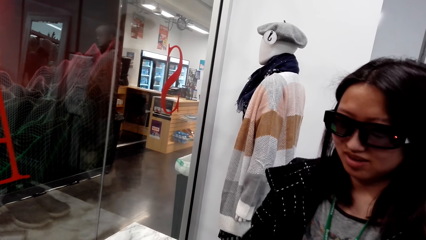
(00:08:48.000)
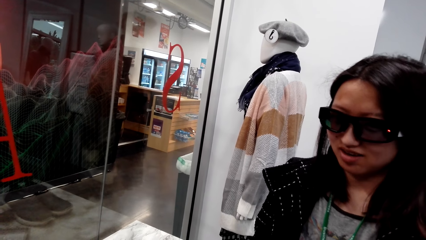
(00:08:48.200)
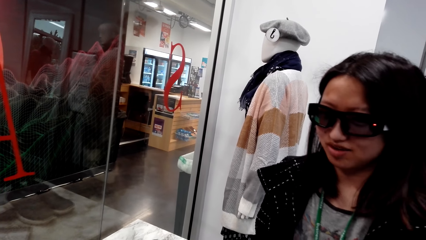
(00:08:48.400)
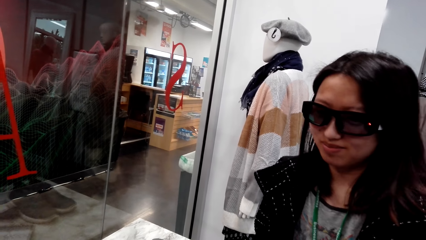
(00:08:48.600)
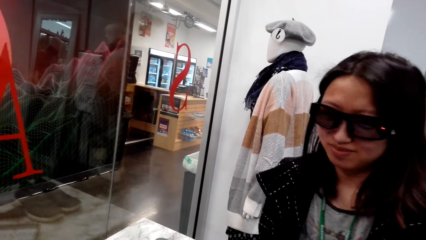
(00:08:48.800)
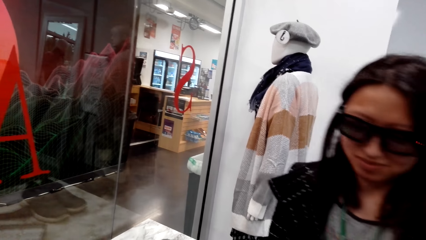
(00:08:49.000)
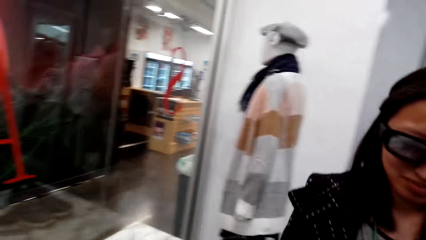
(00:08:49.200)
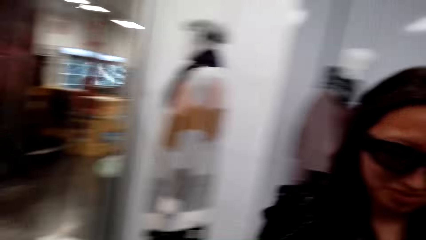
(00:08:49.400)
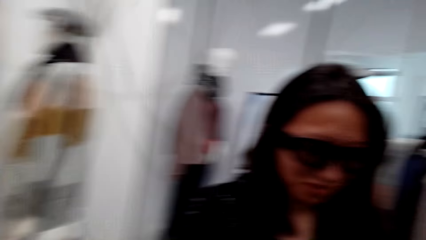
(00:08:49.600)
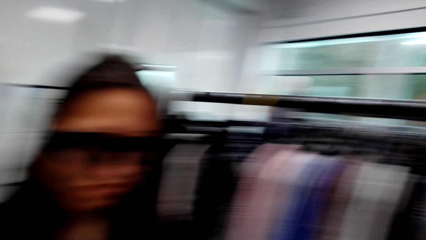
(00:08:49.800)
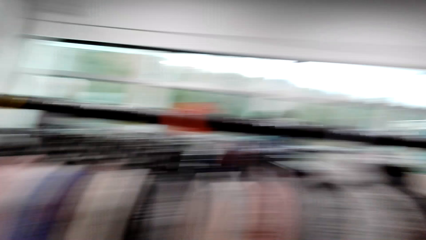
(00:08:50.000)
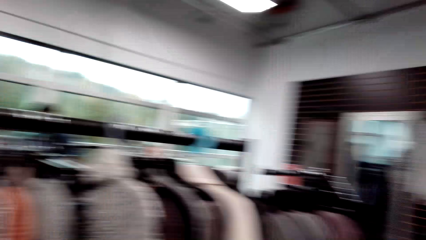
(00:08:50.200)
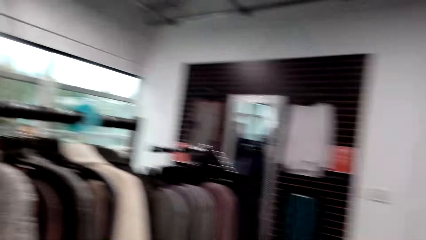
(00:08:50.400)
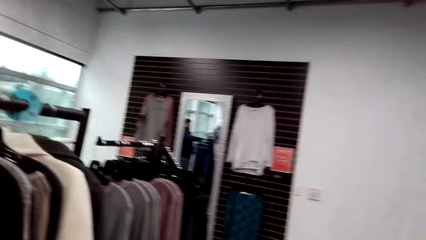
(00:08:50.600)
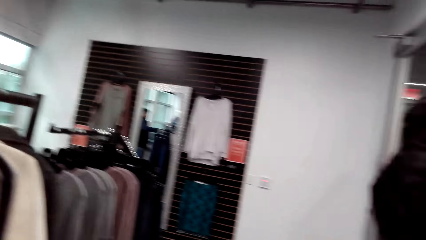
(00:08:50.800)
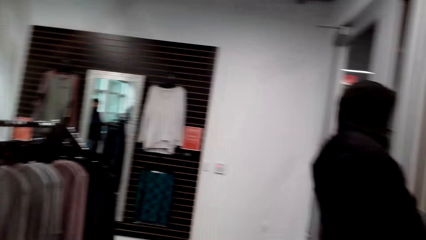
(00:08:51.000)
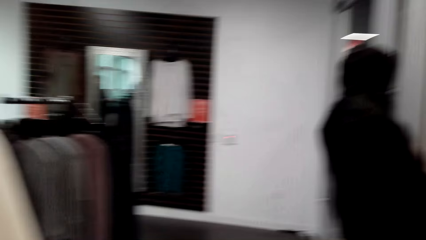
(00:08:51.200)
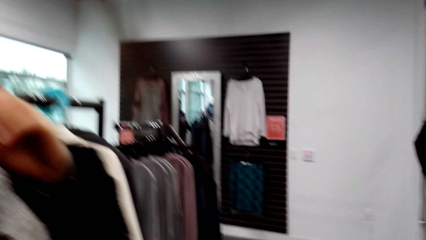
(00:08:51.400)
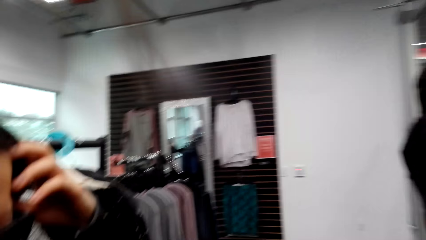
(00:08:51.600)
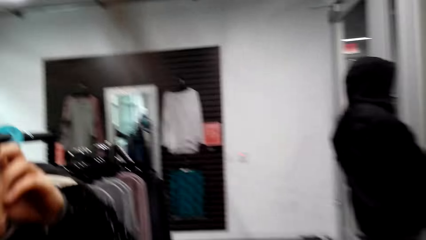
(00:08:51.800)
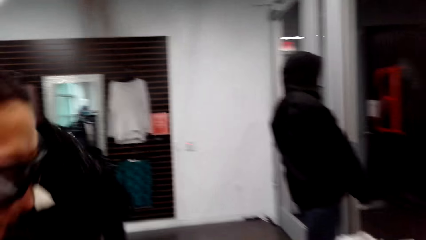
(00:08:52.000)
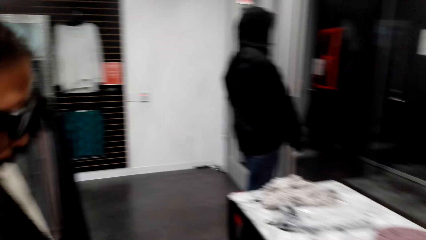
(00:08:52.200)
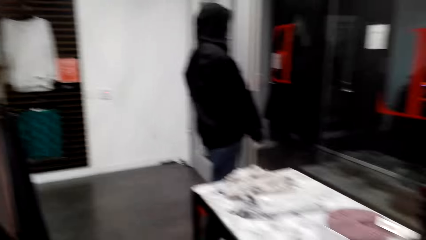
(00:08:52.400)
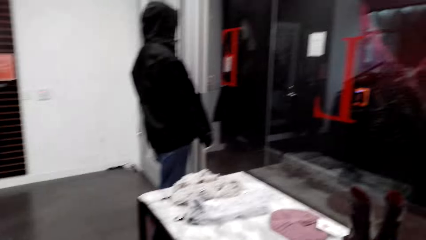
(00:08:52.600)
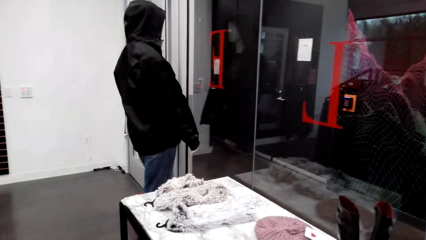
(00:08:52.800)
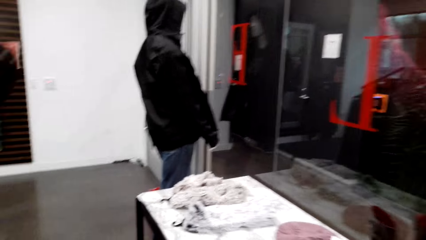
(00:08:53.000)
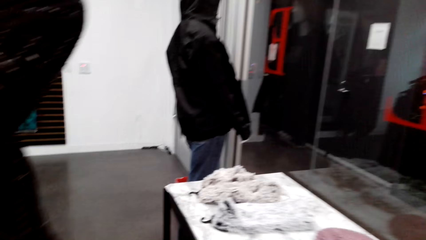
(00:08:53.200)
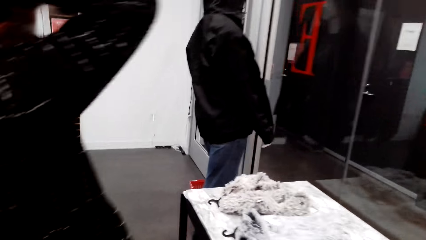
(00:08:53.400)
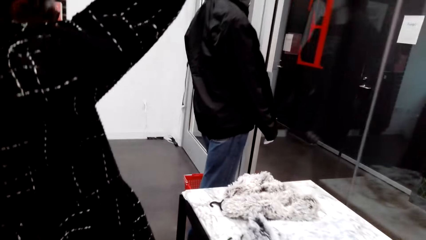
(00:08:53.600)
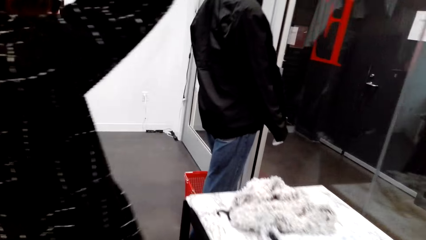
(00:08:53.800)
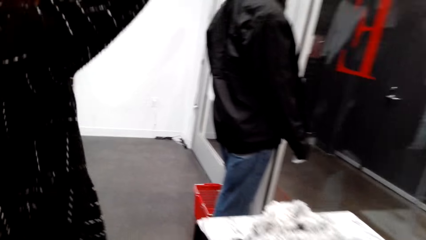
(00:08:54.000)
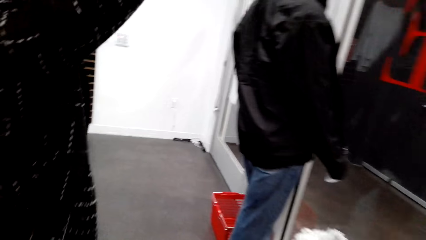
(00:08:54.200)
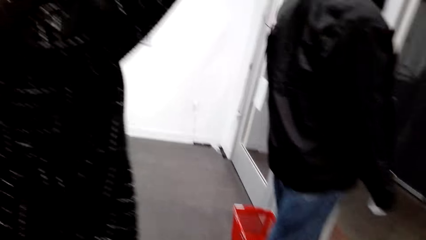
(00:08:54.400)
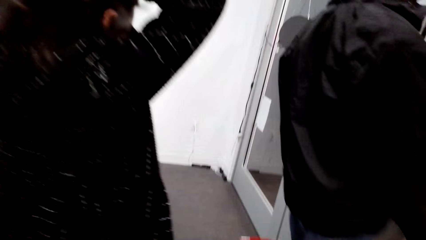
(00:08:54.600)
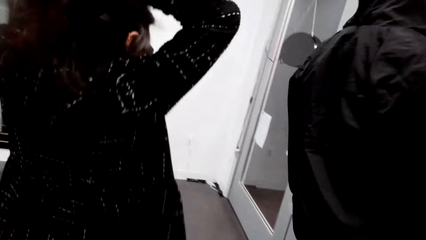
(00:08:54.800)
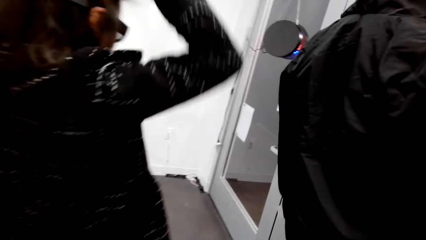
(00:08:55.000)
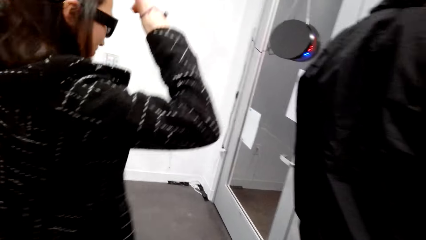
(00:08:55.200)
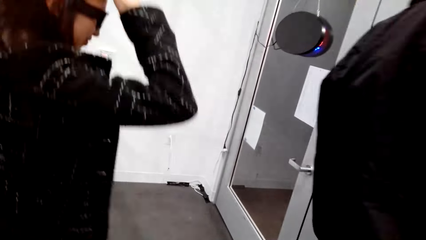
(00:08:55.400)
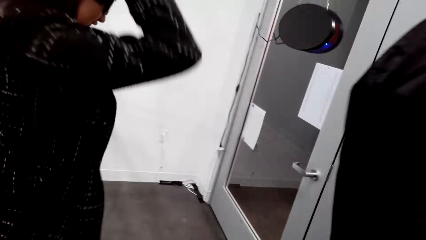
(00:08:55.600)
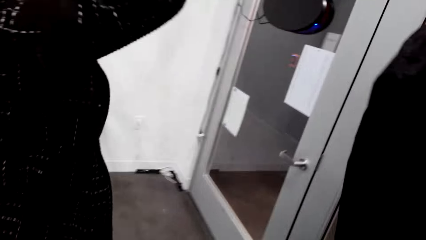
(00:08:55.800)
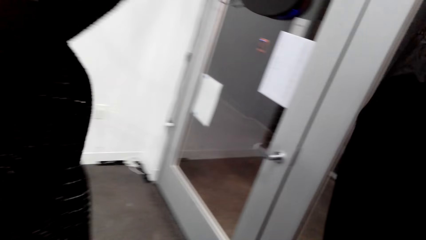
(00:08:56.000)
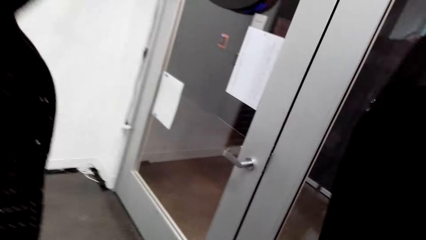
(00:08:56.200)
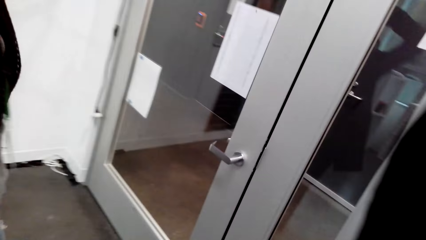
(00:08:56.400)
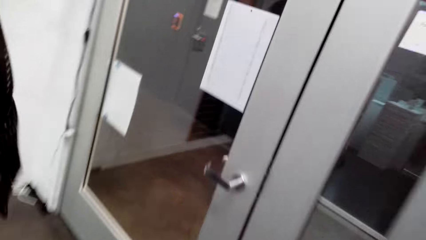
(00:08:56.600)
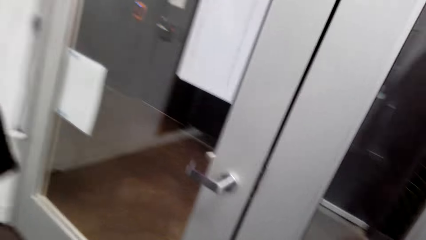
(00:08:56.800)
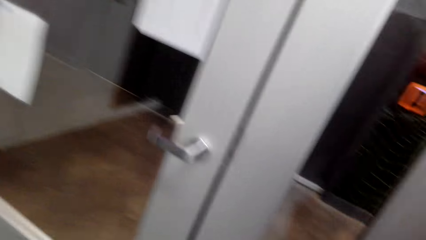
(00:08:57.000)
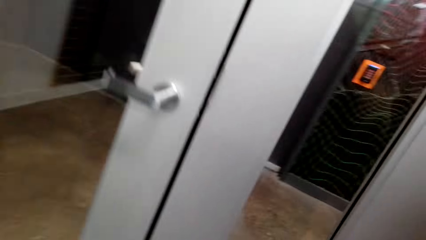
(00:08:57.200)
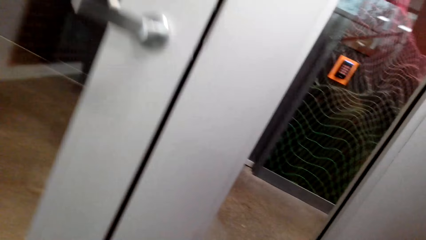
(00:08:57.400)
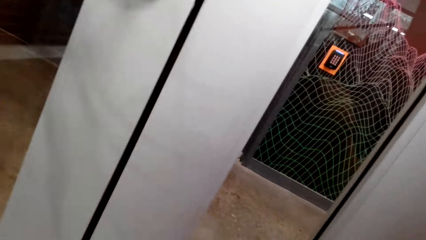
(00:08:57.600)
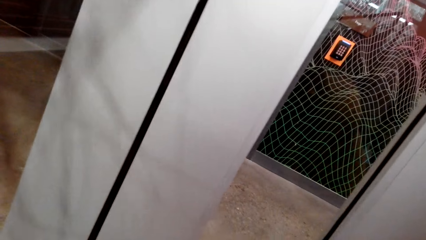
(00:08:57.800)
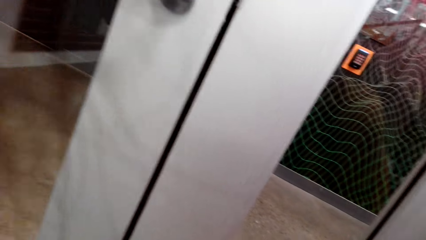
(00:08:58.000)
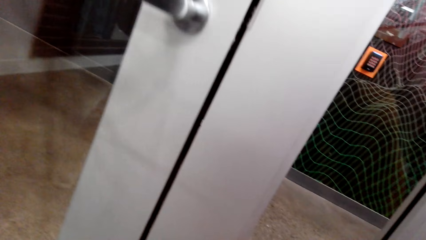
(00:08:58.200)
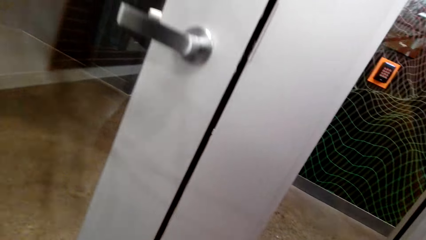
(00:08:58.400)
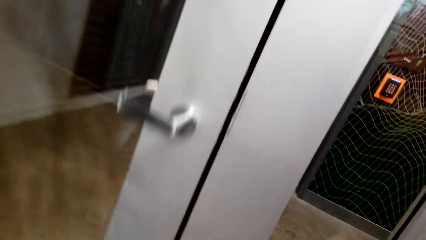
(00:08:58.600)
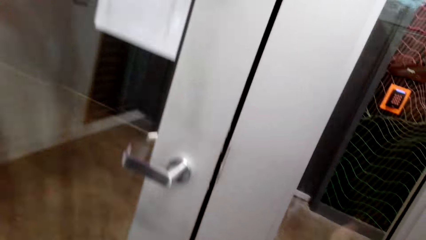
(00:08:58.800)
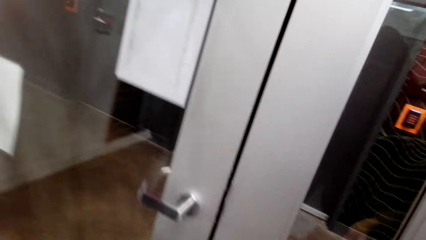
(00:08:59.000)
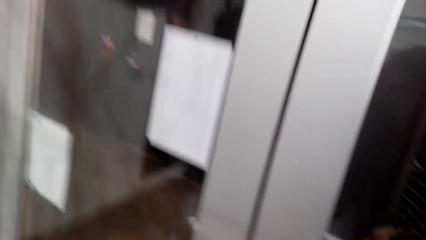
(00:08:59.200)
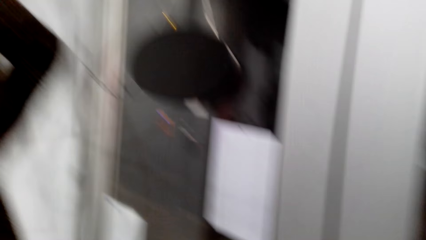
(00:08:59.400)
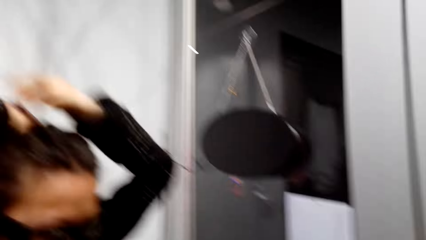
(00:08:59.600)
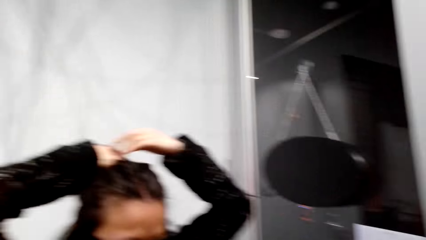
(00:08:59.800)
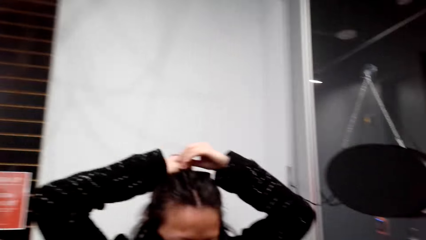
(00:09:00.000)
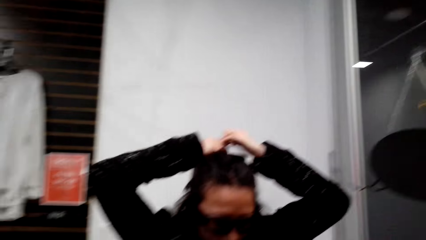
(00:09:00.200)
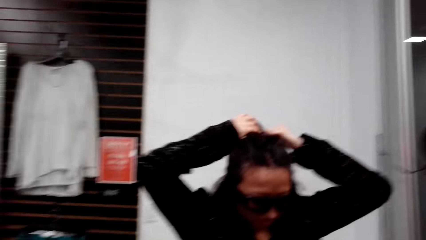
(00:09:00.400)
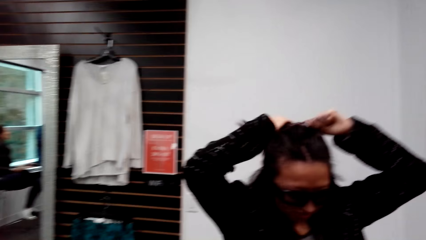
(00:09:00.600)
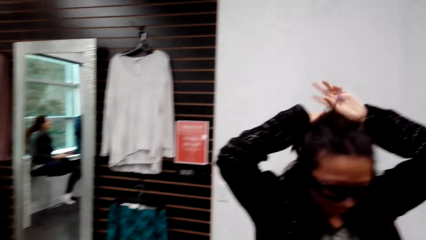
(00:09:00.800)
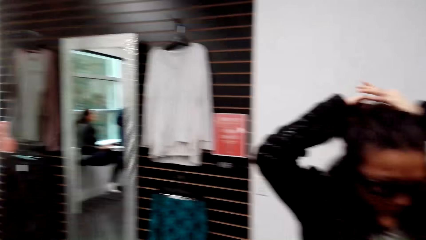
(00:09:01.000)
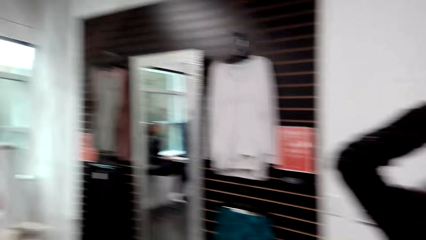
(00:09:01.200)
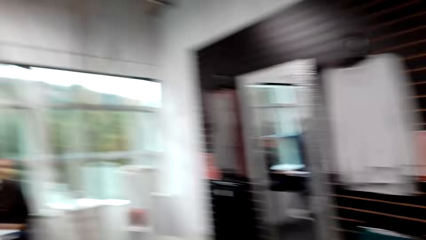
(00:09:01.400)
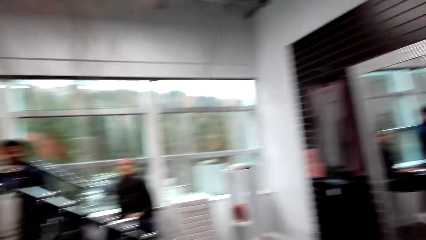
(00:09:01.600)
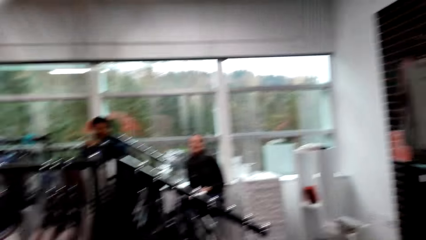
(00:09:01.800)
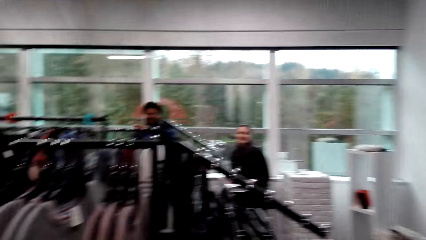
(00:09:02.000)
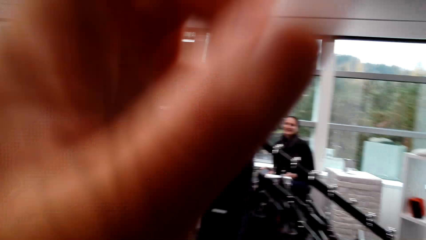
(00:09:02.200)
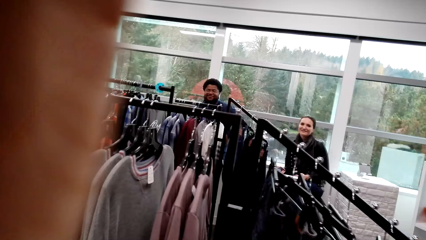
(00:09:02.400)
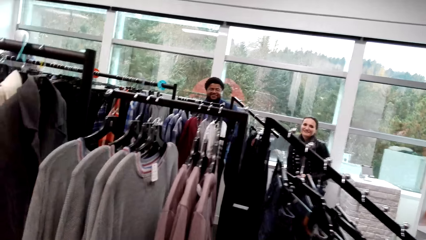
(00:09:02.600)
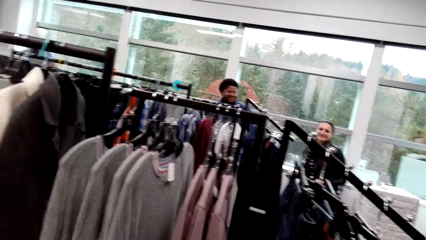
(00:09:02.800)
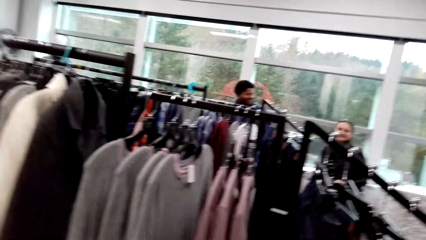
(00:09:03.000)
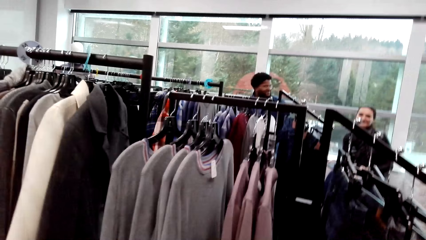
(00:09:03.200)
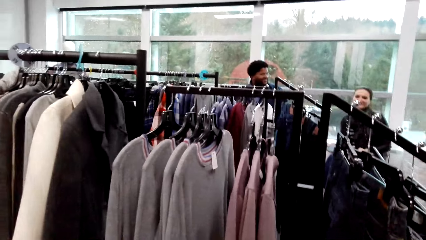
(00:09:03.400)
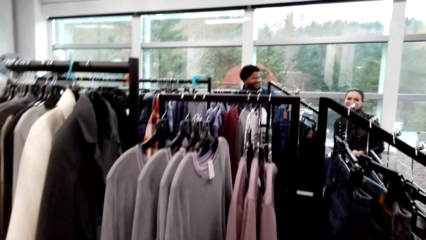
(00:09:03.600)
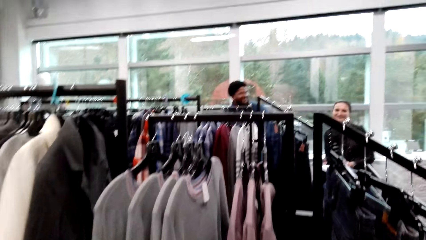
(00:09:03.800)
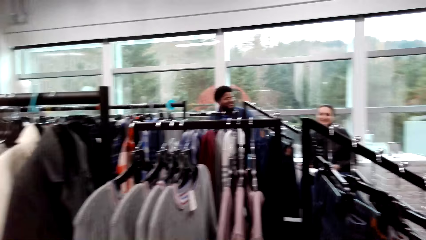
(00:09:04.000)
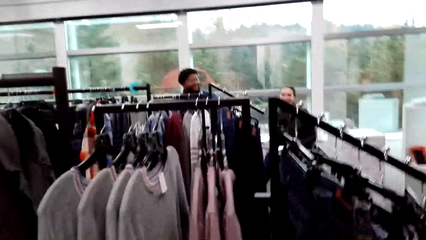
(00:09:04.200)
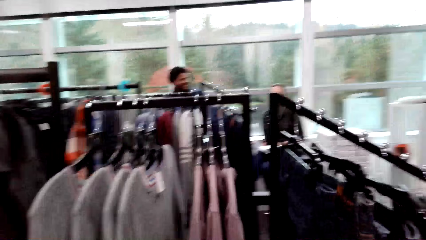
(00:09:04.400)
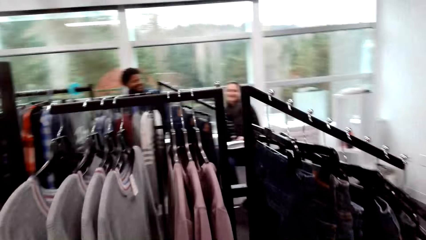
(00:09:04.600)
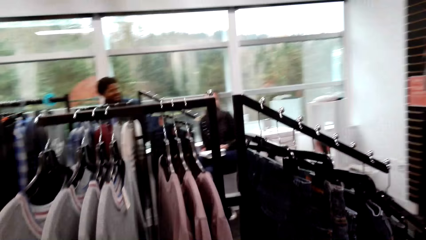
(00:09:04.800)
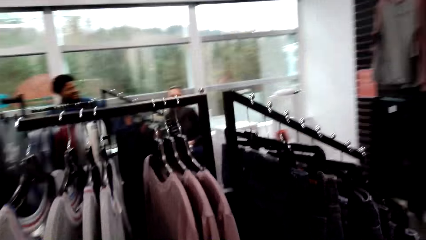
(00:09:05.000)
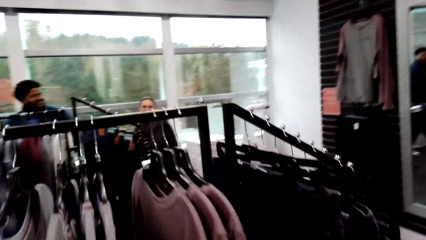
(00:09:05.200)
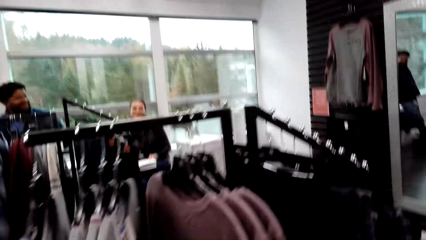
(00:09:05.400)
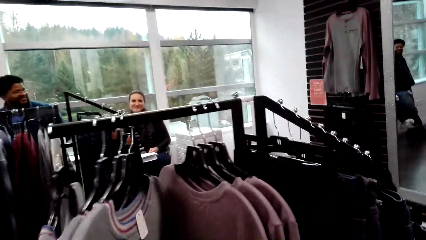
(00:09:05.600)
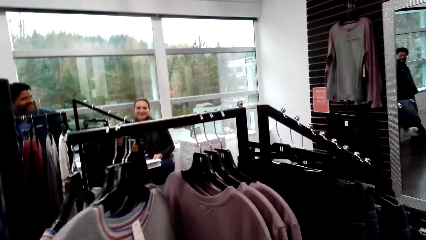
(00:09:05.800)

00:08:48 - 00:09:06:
The camera wearer and a man walk on the floor. The camera wearer looks at the clothes. The man walks around the room. The camera wearer walks around the room. They pick up a cart on the floor. The man ties the hair. The camera wearer walks around the room. They look at the clothes.
